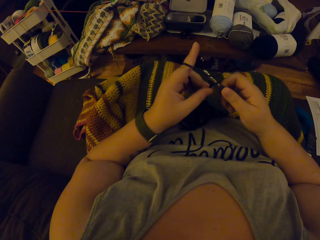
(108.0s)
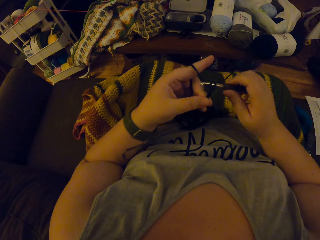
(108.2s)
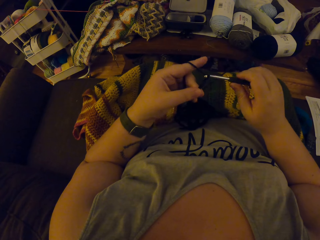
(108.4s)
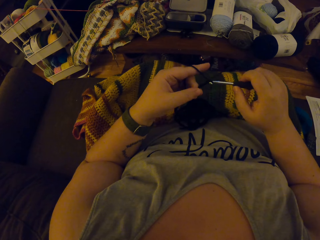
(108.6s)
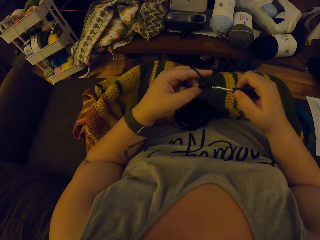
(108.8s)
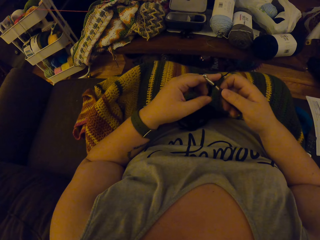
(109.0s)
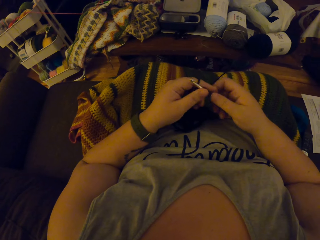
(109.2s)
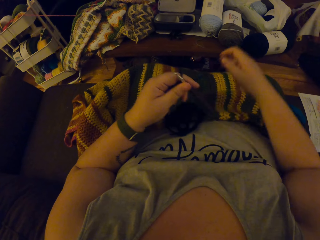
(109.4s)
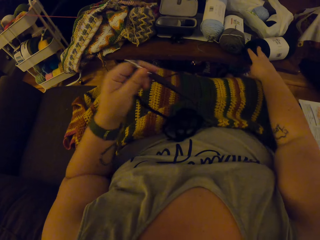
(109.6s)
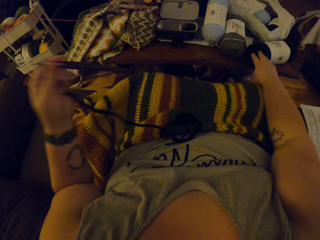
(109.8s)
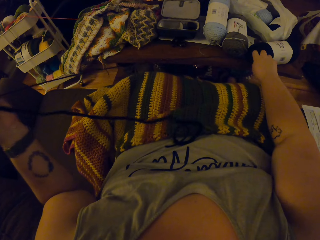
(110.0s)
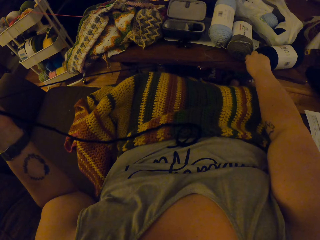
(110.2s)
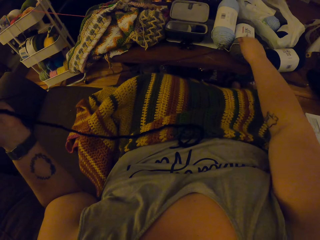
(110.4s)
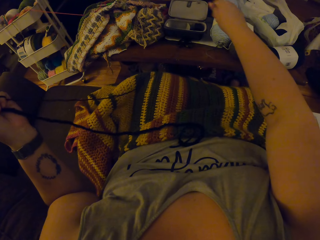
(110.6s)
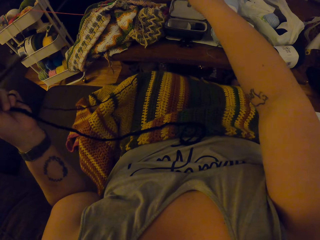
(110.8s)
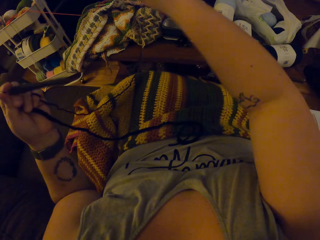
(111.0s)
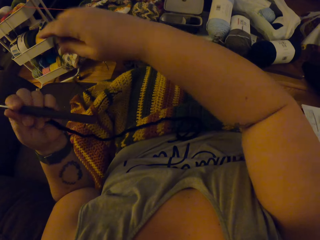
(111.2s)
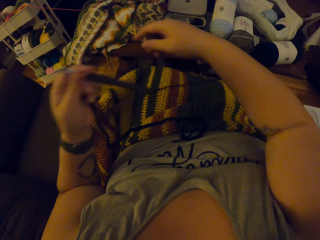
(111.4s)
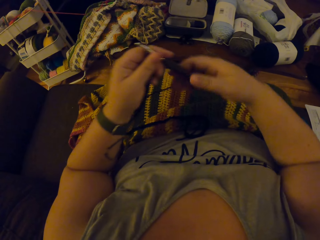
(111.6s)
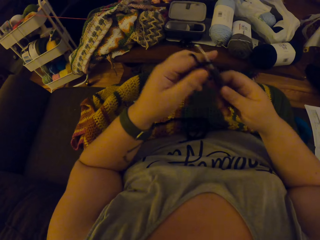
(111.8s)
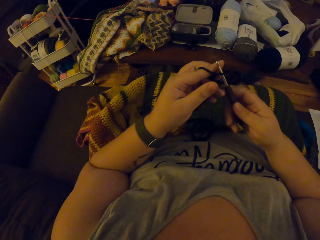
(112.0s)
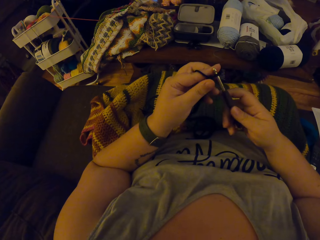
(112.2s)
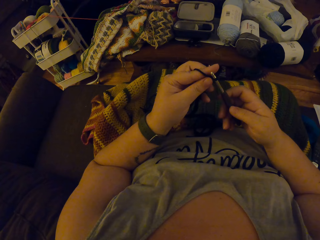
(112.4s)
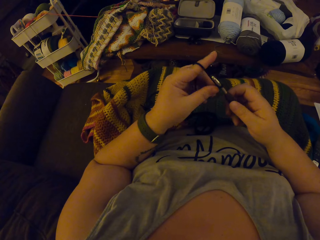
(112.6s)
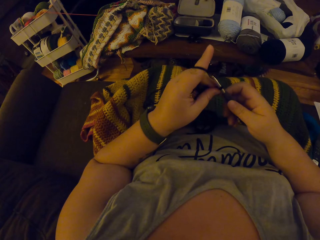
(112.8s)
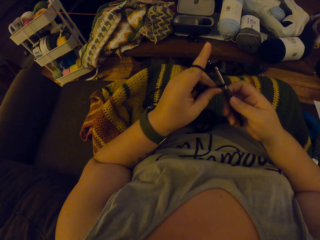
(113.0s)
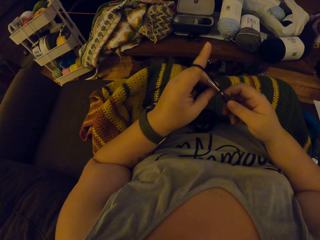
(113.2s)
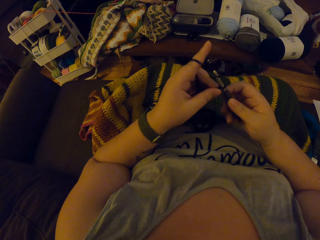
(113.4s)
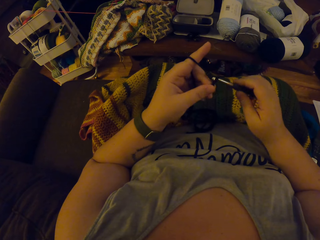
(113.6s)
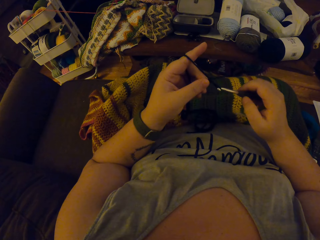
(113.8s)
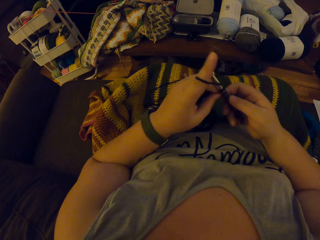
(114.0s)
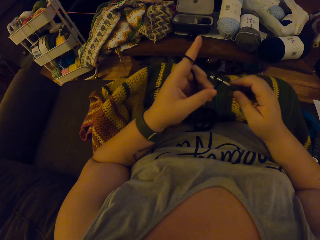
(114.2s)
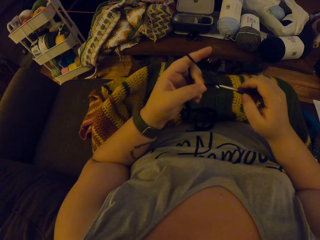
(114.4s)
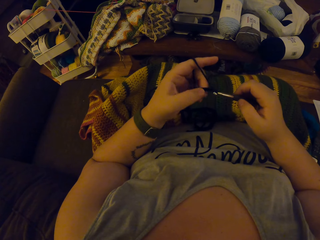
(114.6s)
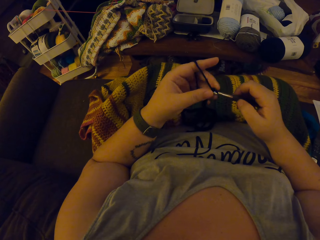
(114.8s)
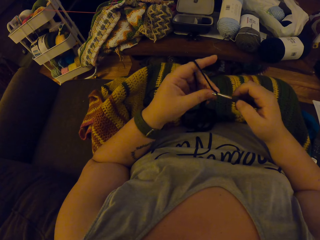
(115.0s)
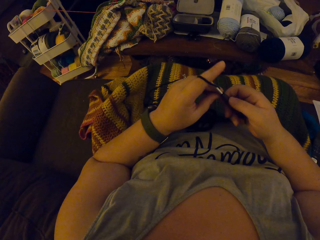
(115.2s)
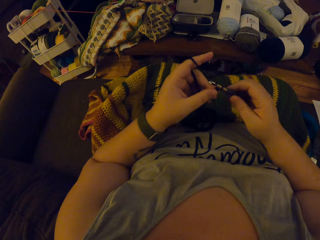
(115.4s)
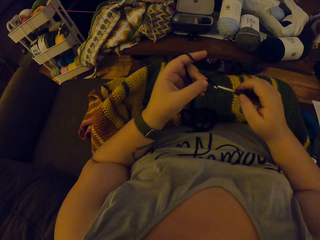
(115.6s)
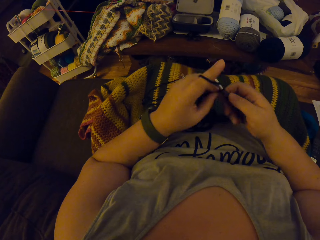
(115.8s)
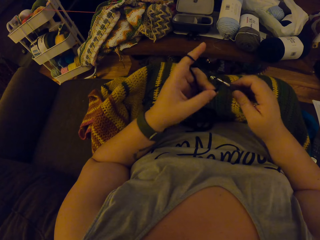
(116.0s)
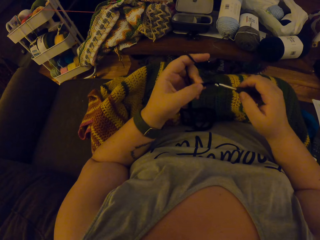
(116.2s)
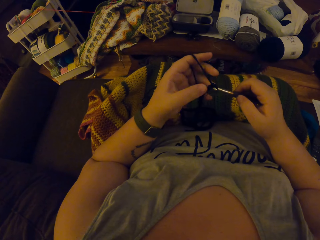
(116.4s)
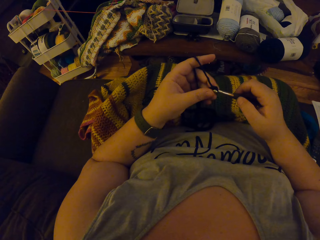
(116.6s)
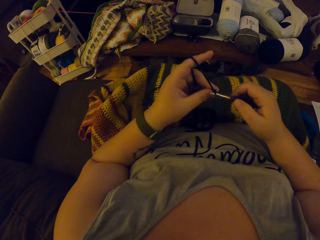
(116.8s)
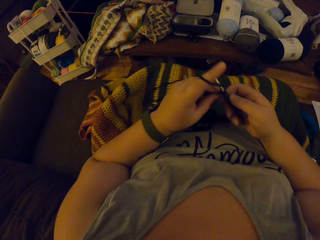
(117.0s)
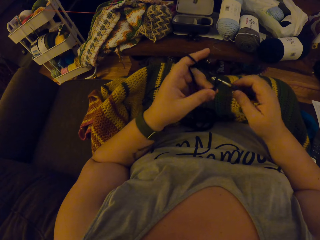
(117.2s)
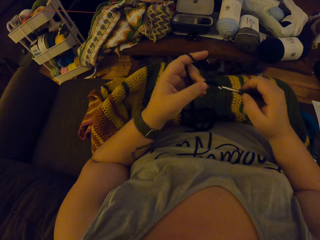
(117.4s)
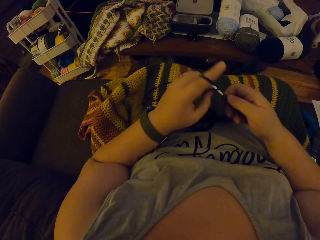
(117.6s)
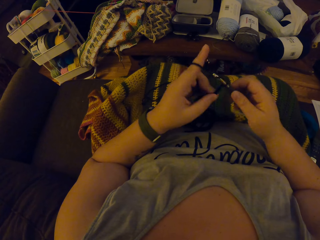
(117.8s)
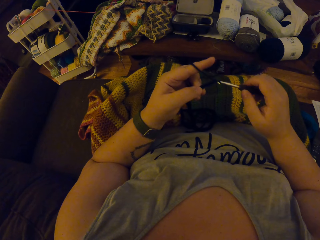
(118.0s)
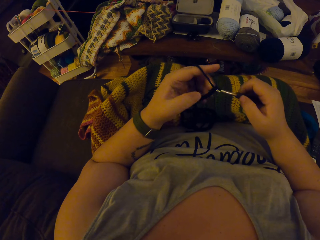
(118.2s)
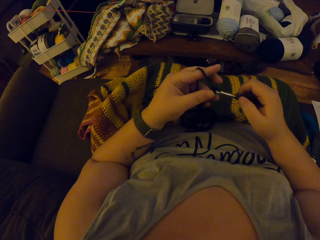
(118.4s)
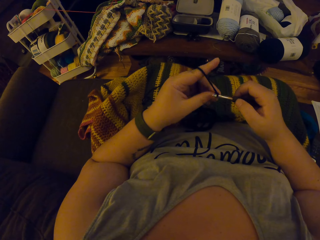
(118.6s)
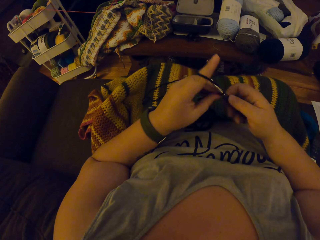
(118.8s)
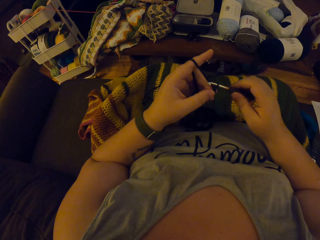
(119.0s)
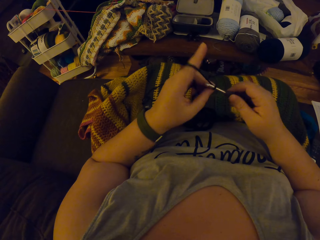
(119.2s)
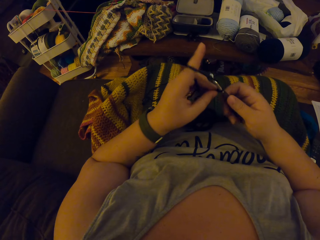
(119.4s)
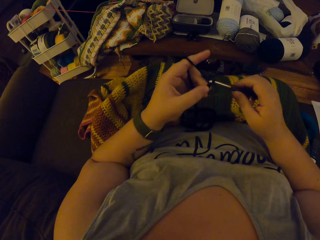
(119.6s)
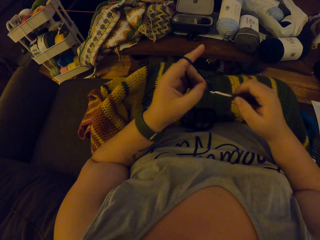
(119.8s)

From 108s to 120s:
The camera wearer holds the crochet hook with the other hand. They lift the crochet hook. They pull the thread from the cotton yarn. They hold the crochet hook with the other hand. They knit the sweater fabric with the knitting pin.

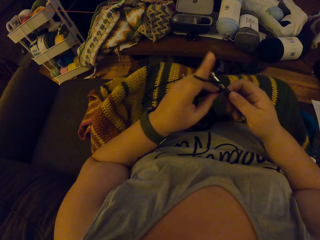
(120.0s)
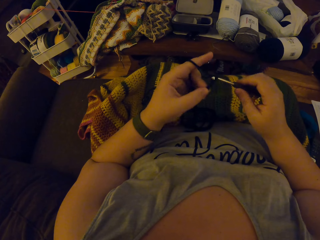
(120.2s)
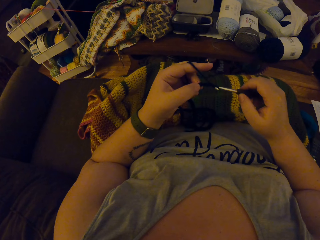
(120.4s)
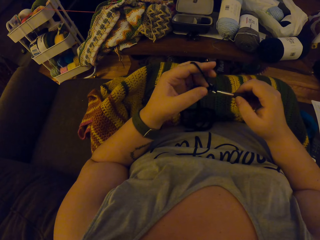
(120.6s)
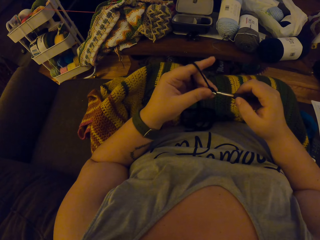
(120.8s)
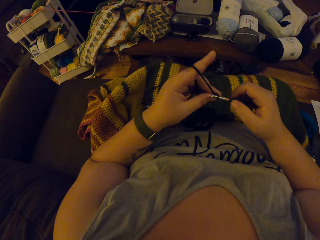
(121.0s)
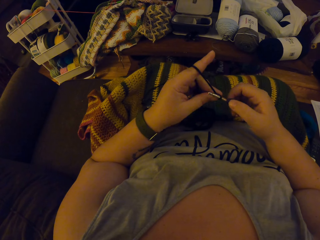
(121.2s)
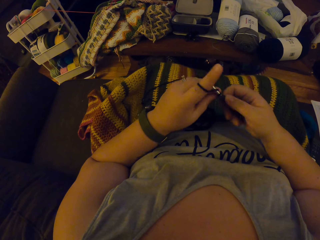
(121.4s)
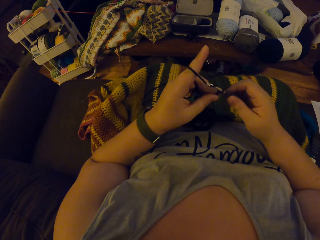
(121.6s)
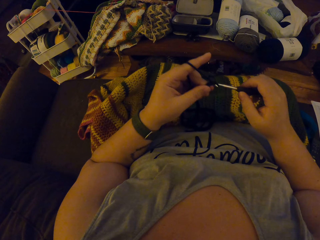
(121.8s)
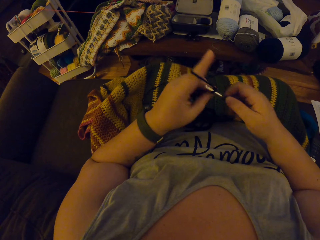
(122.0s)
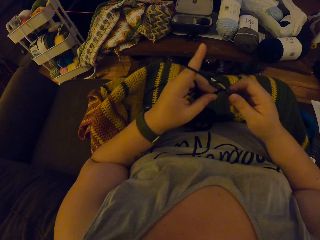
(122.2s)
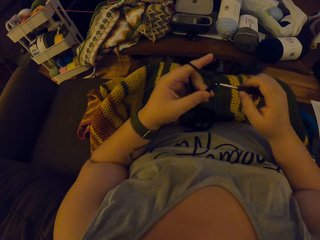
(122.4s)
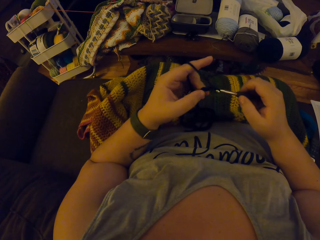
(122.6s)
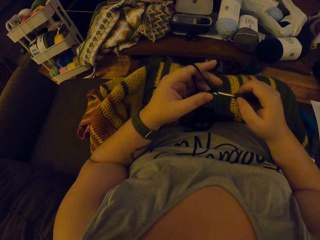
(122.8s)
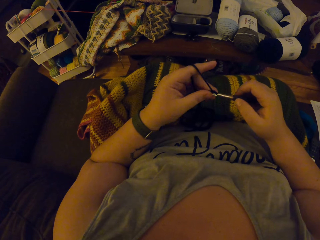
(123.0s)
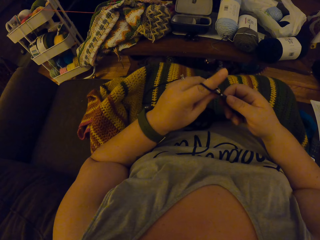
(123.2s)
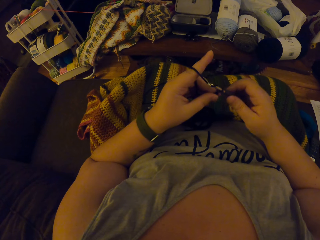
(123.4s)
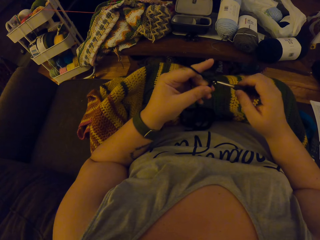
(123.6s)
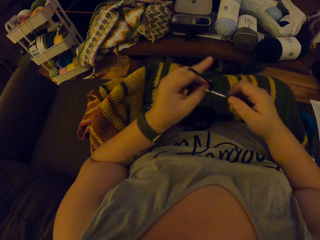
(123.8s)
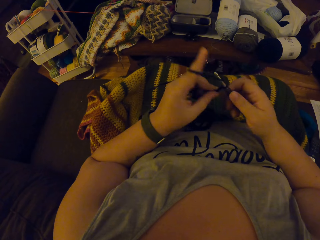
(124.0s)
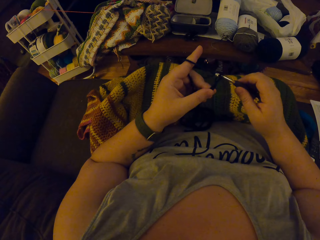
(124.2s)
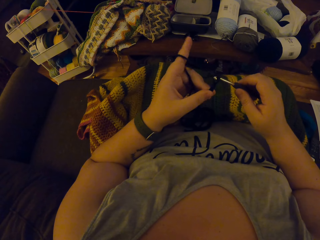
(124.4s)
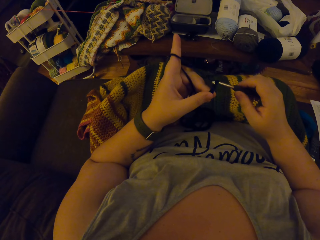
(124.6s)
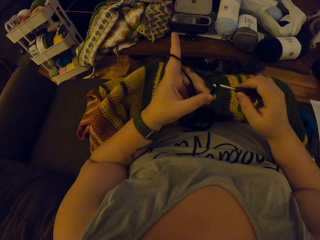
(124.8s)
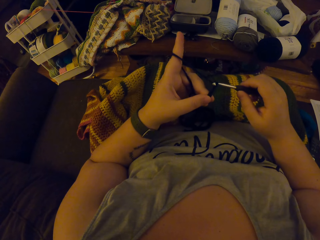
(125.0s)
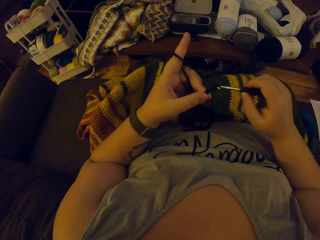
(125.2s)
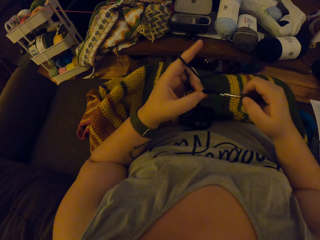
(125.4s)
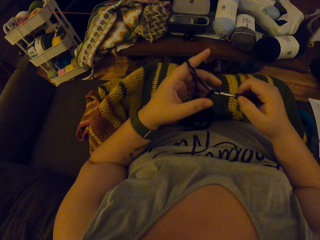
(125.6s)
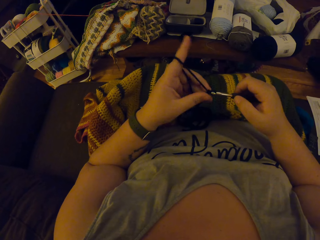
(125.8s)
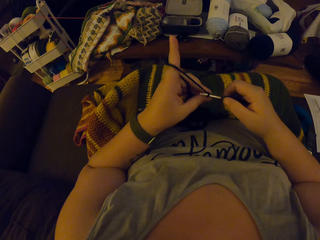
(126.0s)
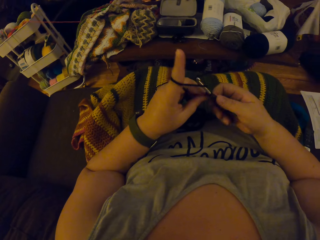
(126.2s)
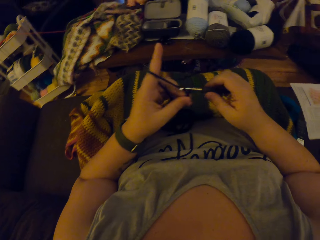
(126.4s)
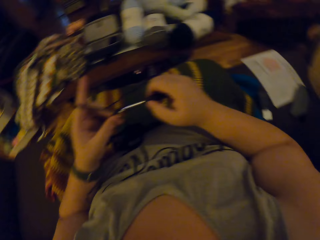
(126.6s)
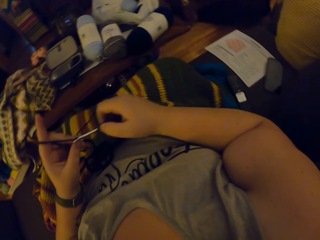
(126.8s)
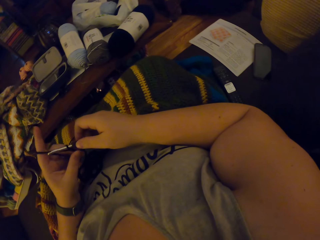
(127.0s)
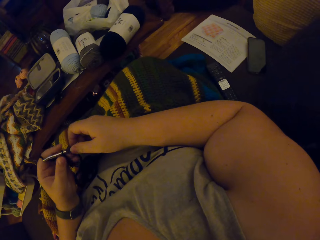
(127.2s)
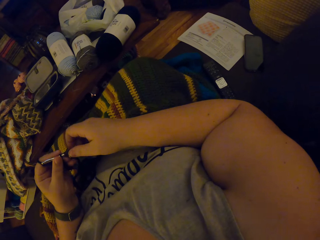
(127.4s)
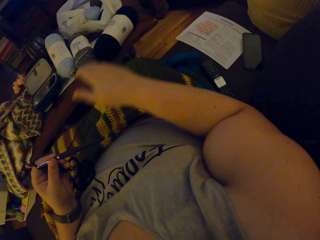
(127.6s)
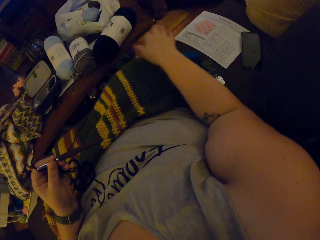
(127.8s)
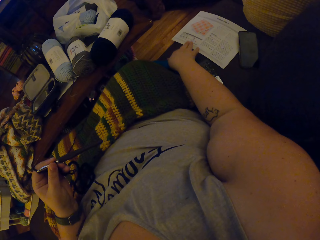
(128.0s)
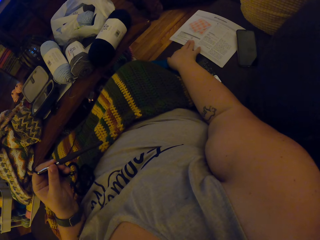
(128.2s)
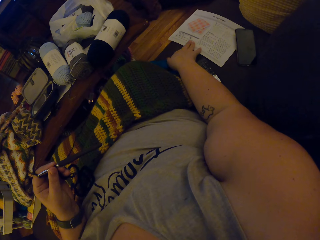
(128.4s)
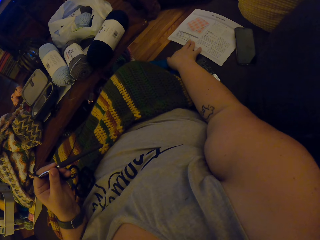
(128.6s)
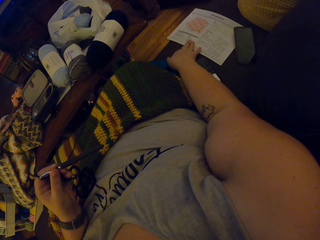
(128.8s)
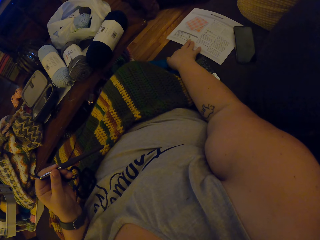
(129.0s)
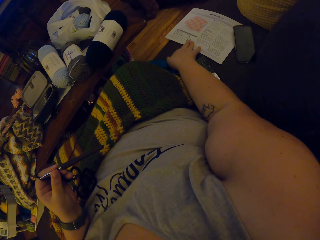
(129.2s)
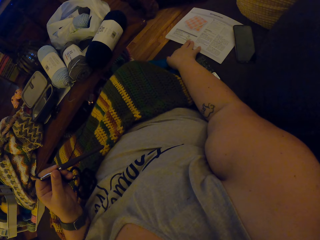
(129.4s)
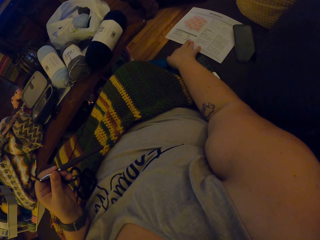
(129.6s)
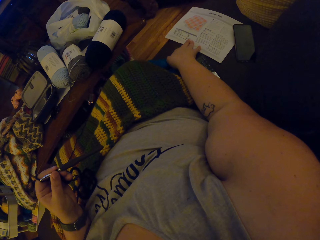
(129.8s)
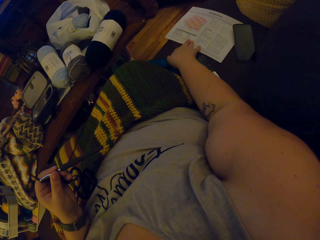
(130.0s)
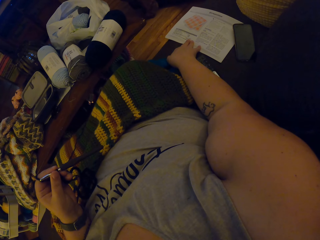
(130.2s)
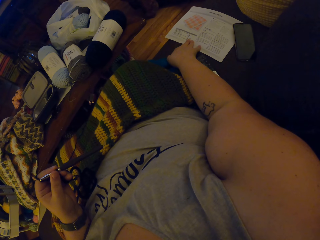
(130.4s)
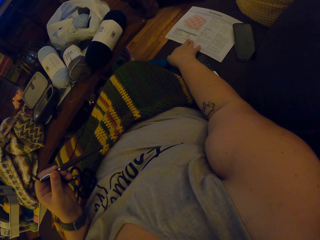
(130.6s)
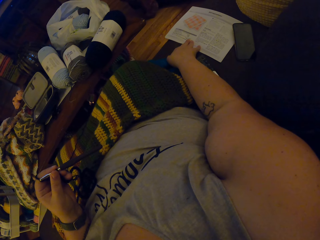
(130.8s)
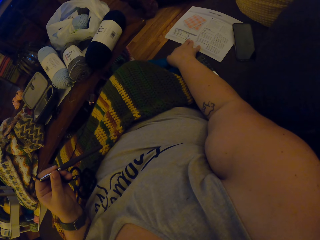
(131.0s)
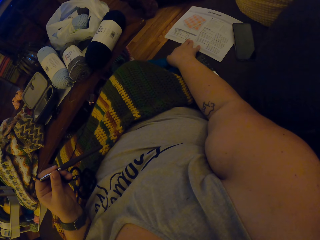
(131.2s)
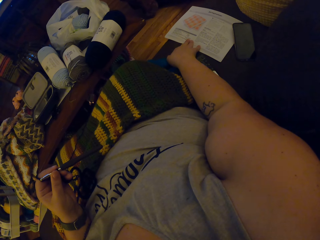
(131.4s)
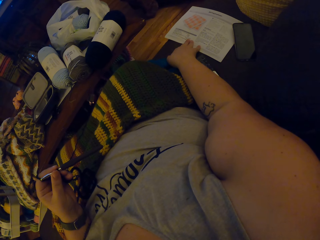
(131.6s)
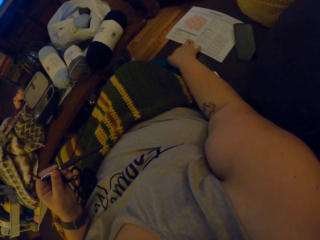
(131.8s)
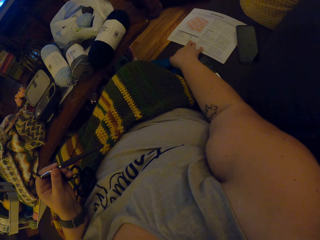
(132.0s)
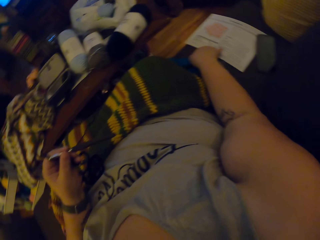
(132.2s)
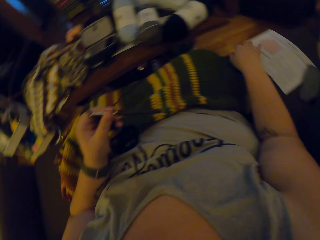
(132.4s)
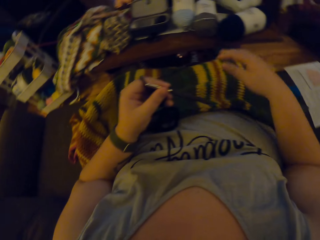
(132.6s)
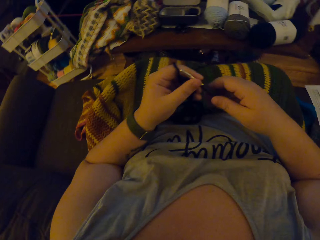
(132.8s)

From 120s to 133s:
The camera wearer holds the crochet hook with the other hand. She touches the paper on the other side and reads the paper on the other side. She places her hand on the paper beside her.
